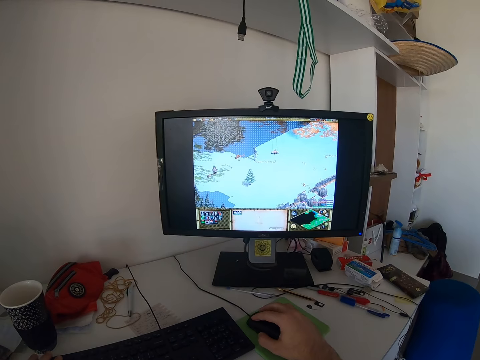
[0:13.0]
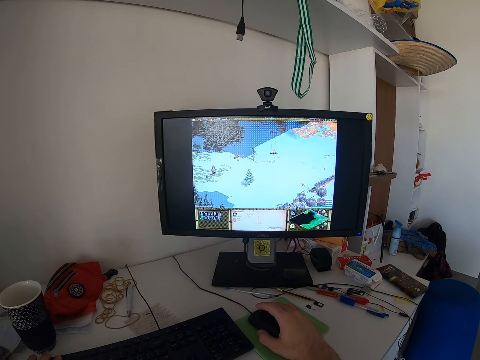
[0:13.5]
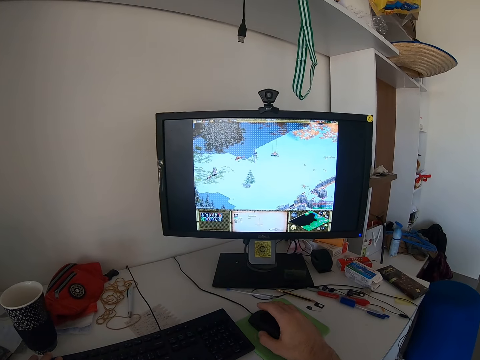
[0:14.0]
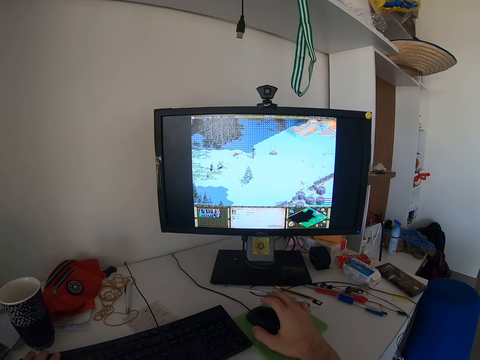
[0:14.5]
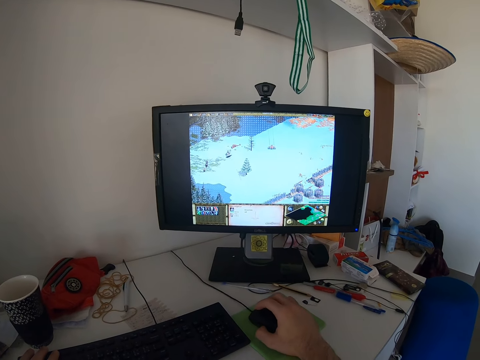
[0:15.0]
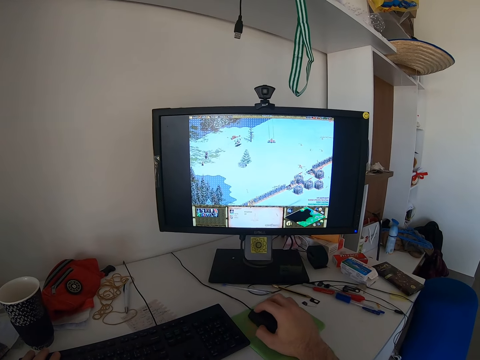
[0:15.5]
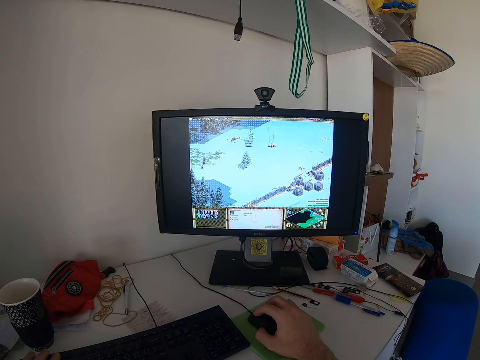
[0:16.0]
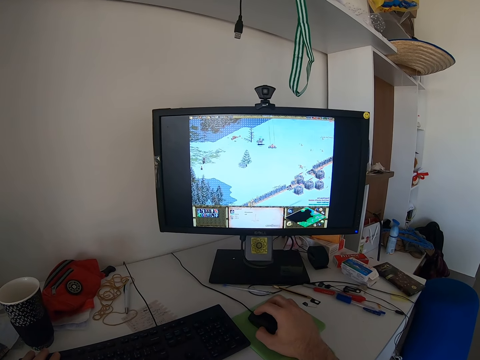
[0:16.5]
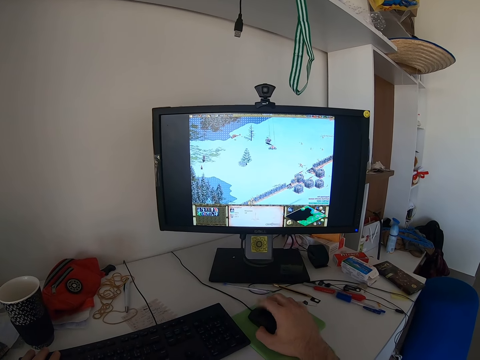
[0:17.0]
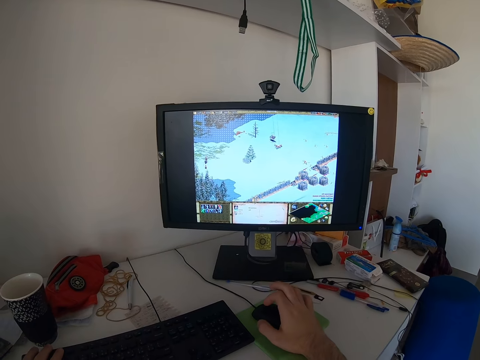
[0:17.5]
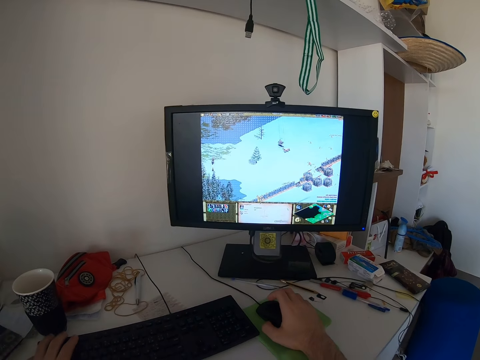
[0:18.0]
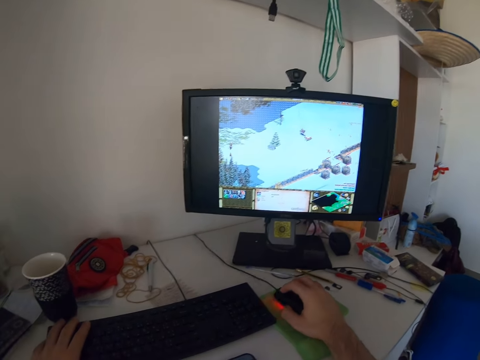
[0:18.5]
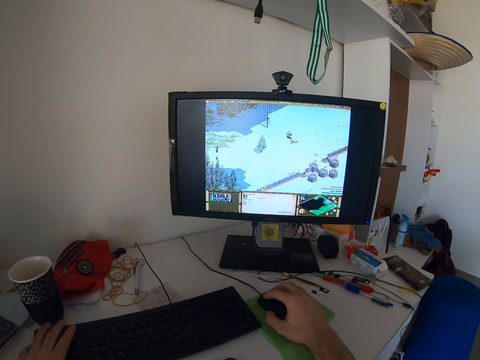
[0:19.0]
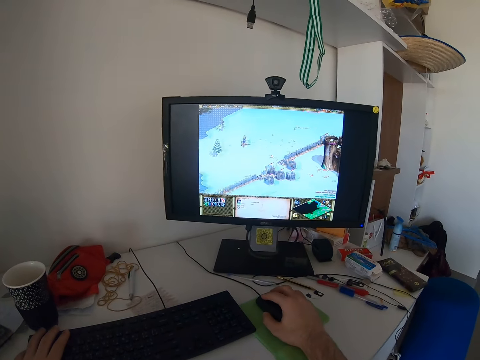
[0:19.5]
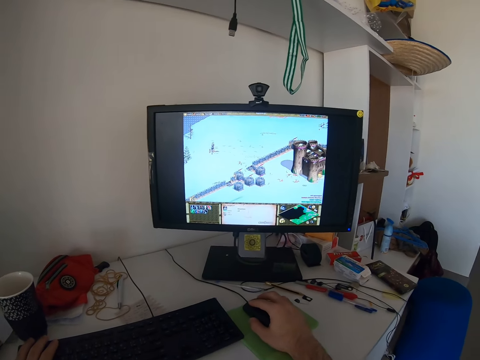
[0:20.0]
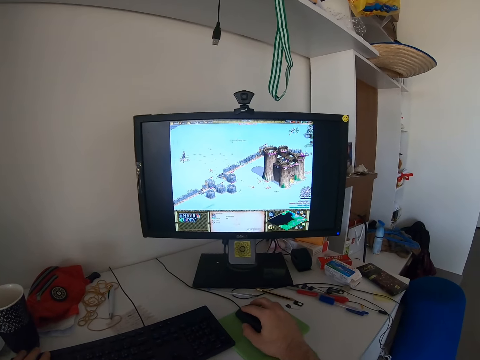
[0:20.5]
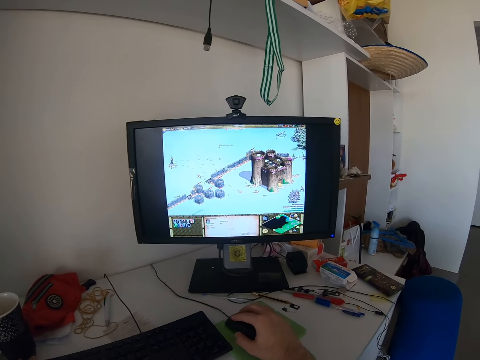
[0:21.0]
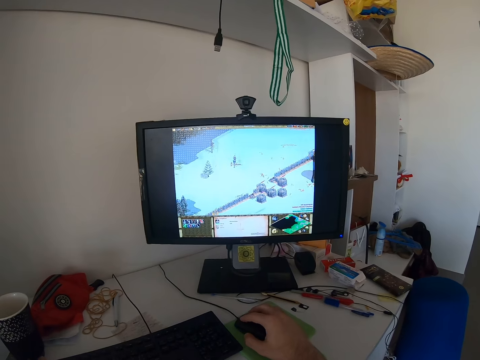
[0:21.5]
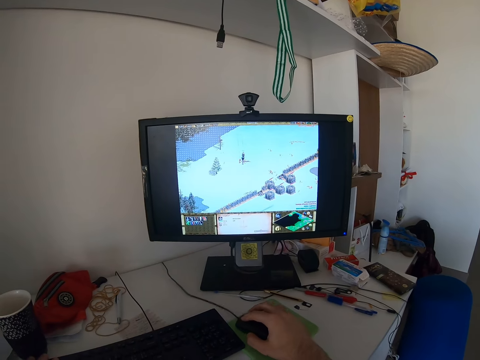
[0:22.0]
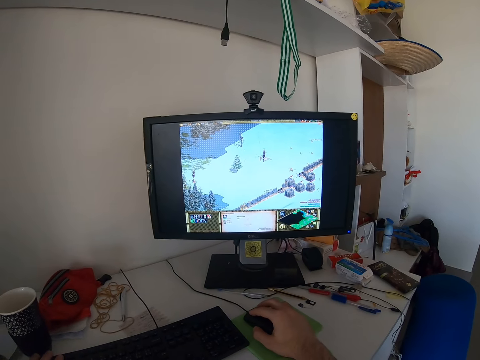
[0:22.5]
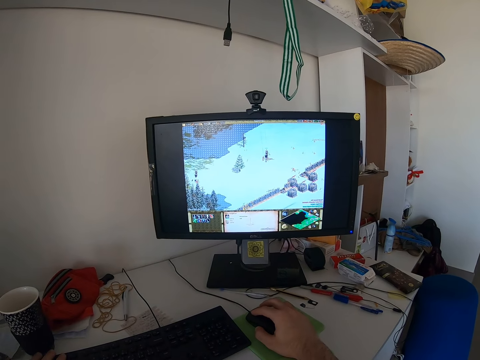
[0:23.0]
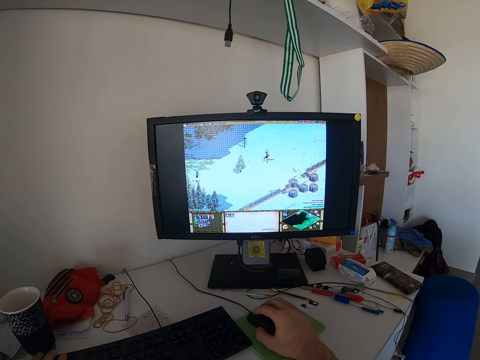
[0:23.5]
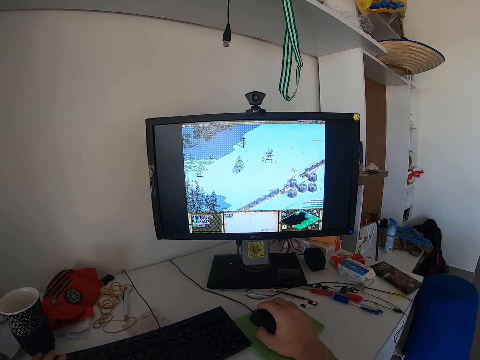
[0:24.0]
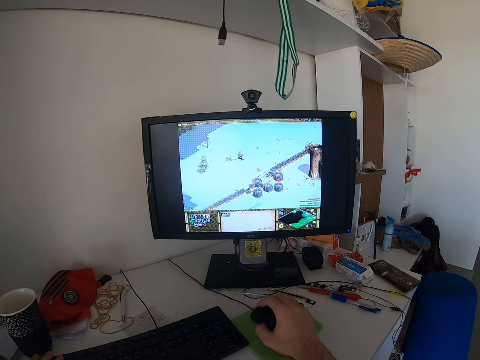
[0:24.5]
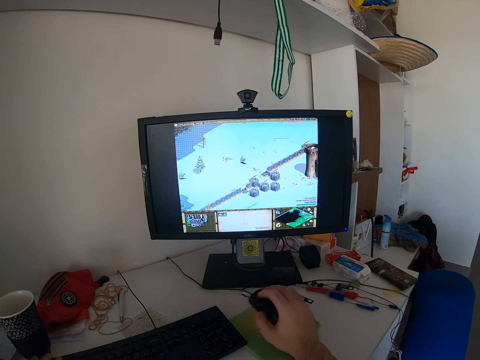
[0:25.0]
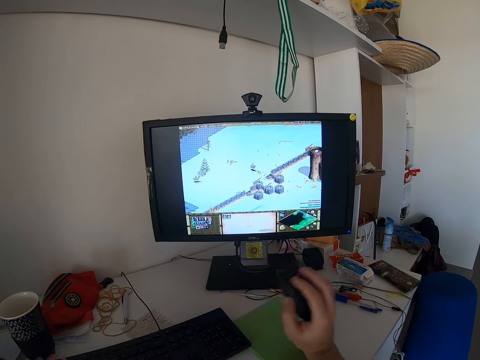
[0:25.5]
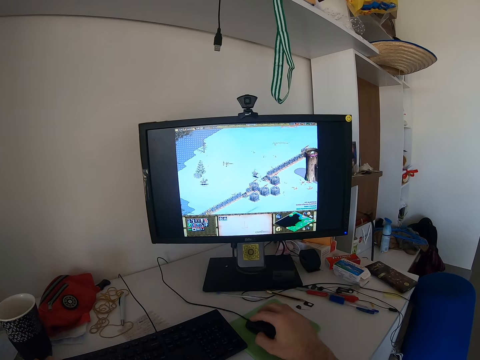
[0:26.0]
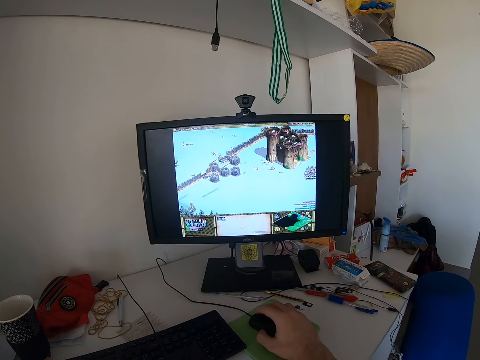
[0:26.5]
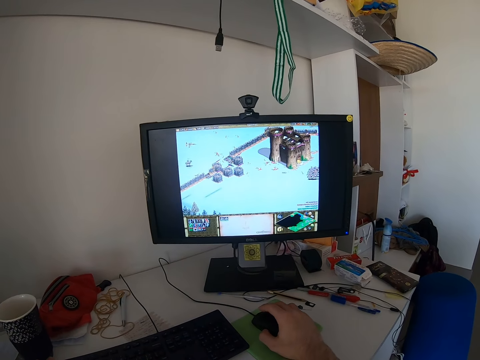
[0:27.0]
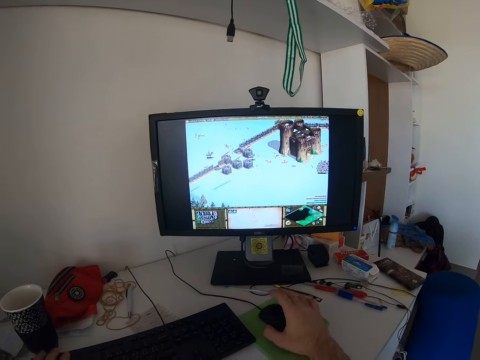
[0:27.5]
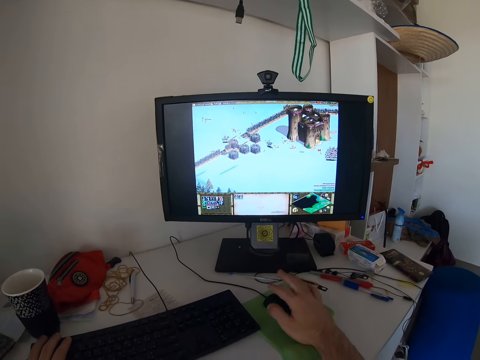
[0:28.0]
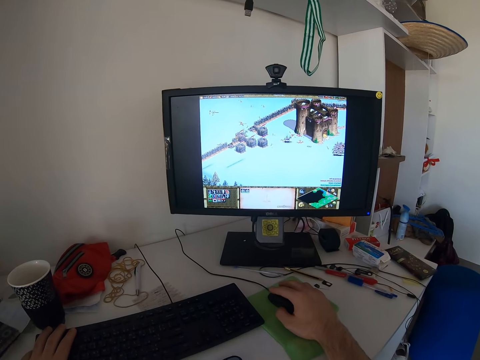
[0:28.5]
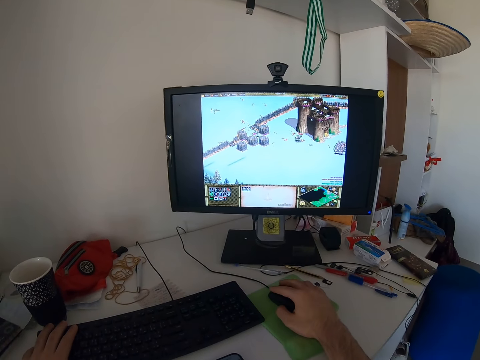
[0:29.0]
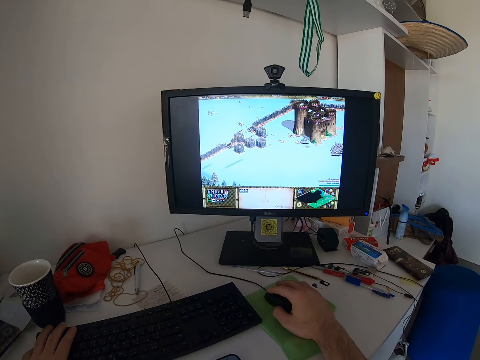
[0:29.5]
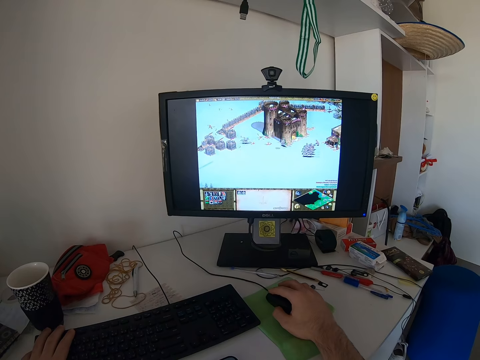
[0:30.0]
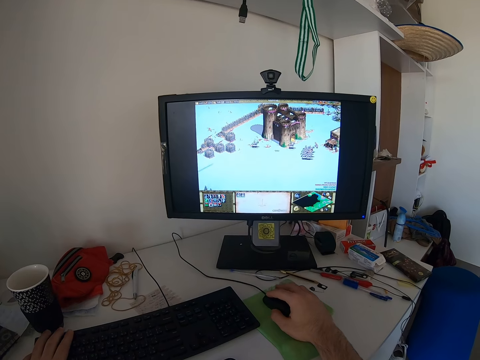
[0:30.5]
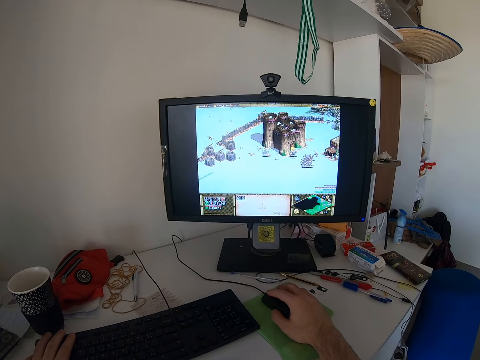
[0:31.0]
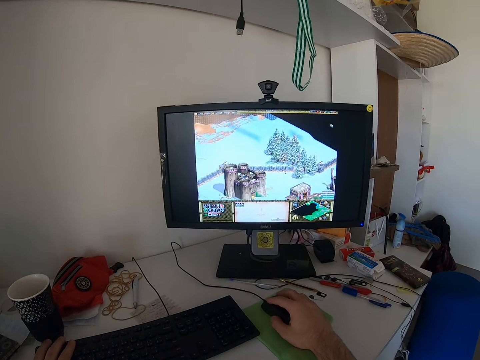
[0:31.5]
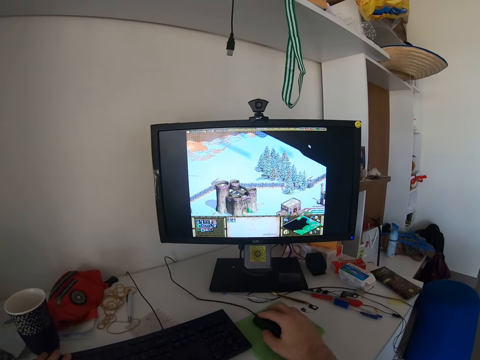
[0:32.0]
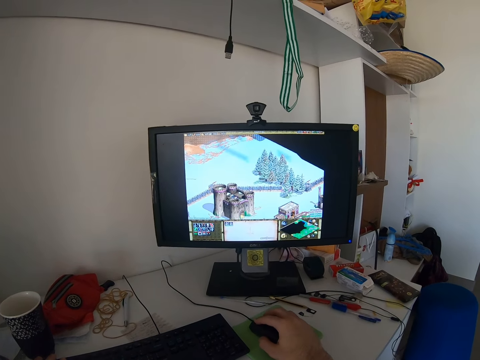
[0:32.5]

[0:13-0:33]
The camera wearer lifts his fingers off the mouse and puts his fingers on the mouse. He plays a video game with the mouse using his right hand. He lifts his fingers off the mouse and puts his fingers on the mouse. He lifts the mouse and puts the mouse on the table. He lifts his fingers off the mouse and puts his fingers on the mouse.

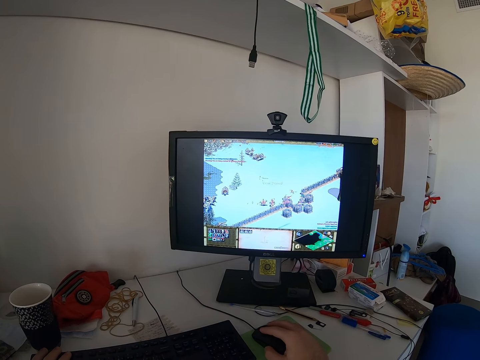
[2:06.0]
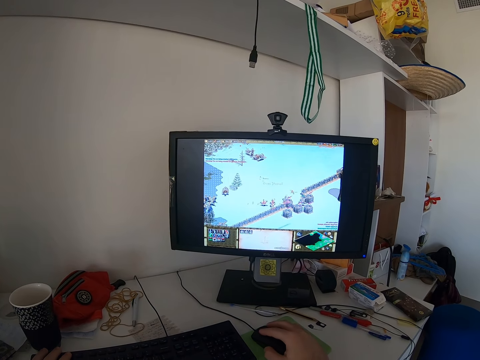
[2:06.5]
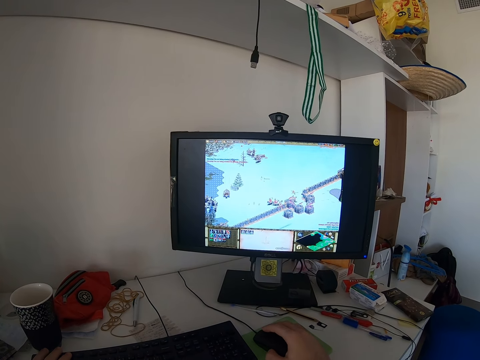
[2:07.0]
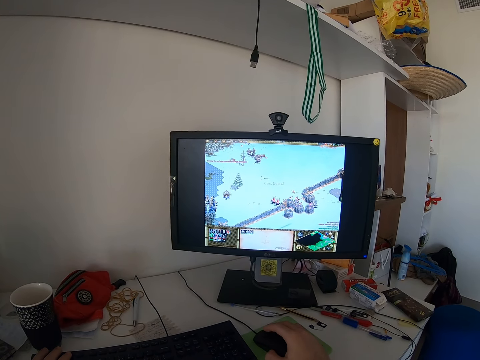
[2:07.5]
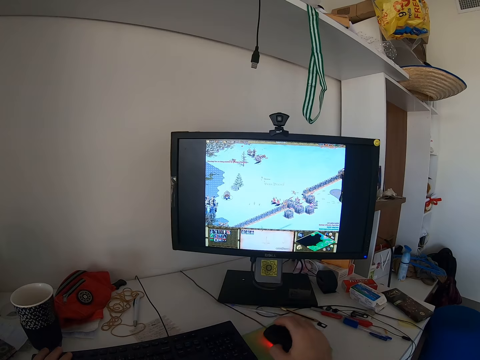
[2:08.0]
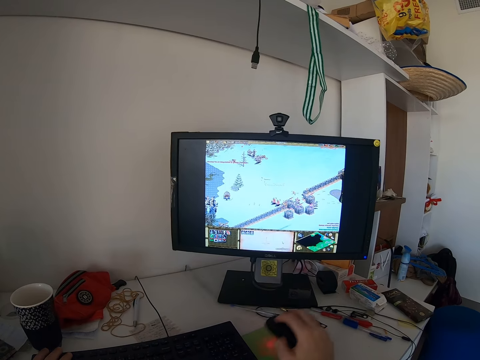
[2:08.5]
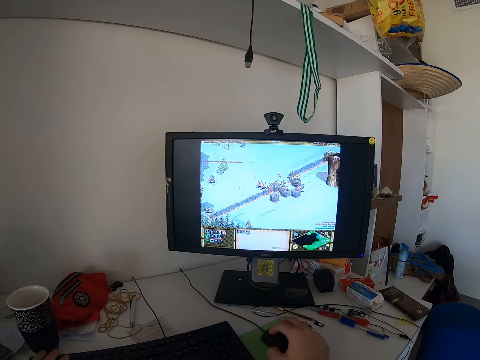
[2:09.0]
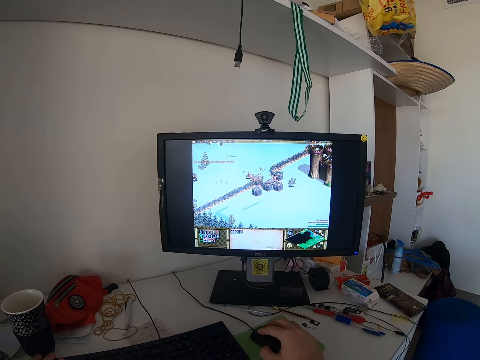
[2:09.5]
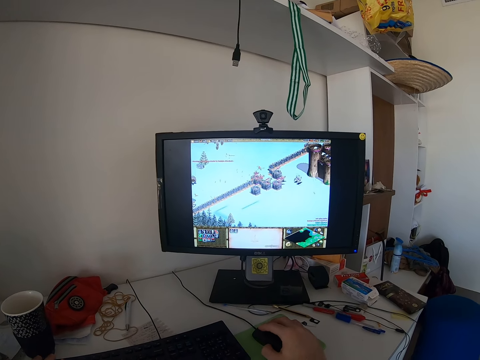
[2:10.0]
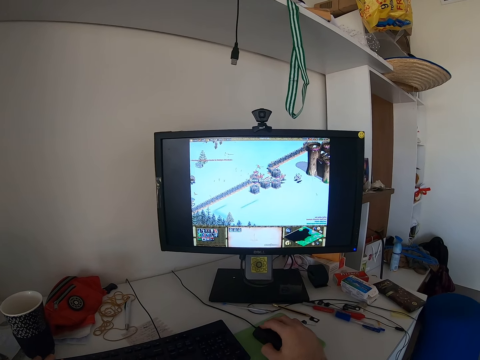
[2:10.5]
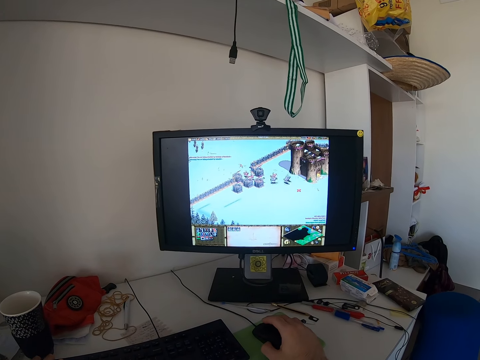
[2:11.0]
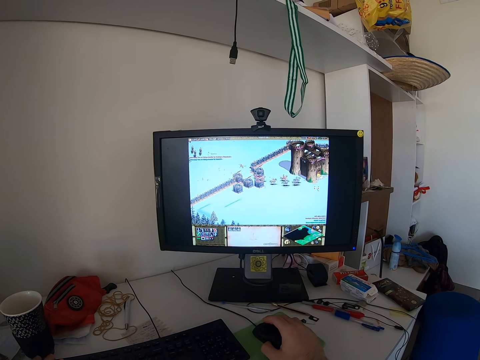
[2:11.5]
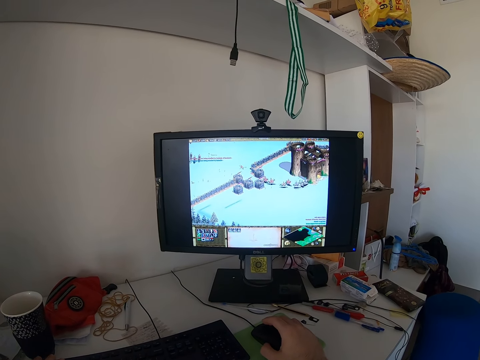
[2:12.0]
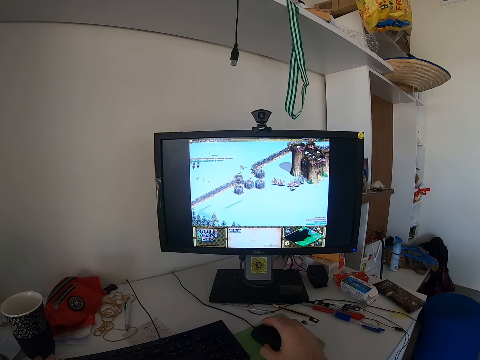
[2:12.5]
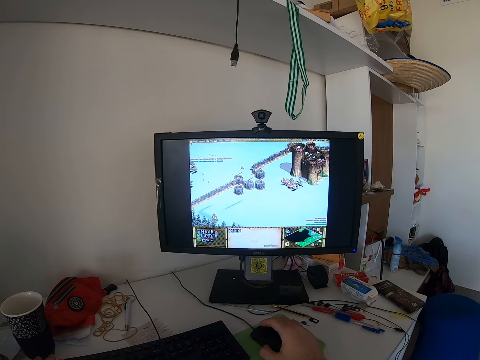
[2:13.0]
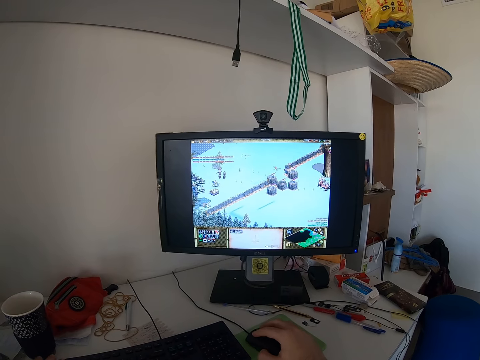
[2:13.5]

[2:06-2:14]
The camera wearer lifts the mouse and puts the mouse on the table.
